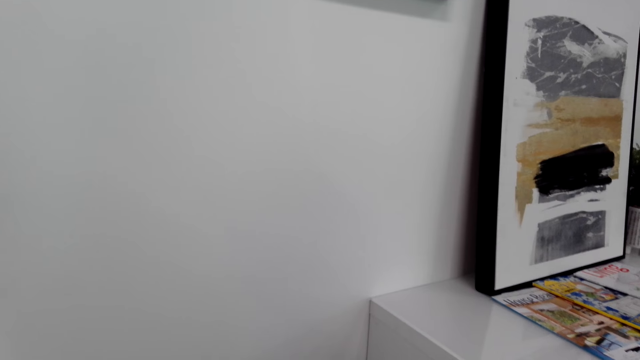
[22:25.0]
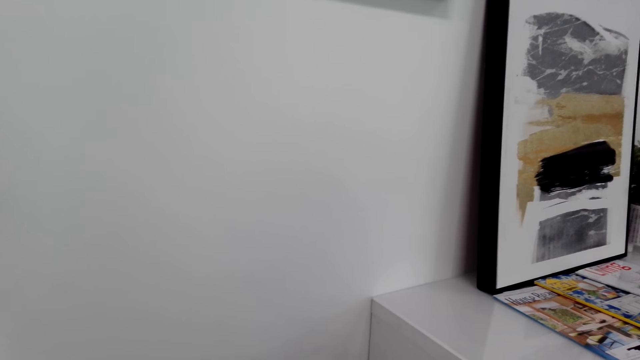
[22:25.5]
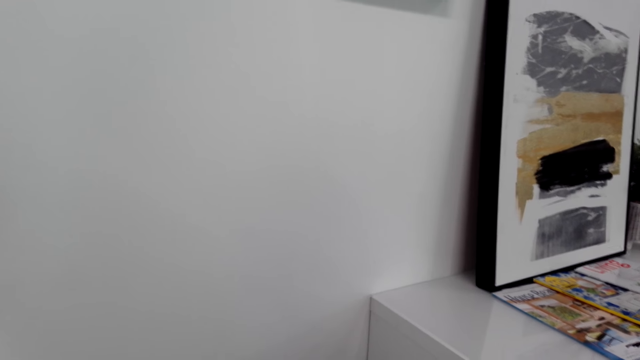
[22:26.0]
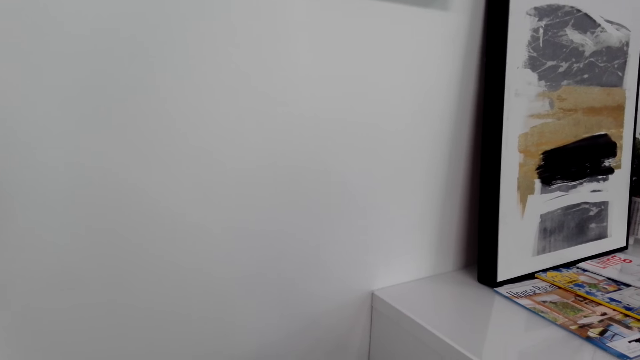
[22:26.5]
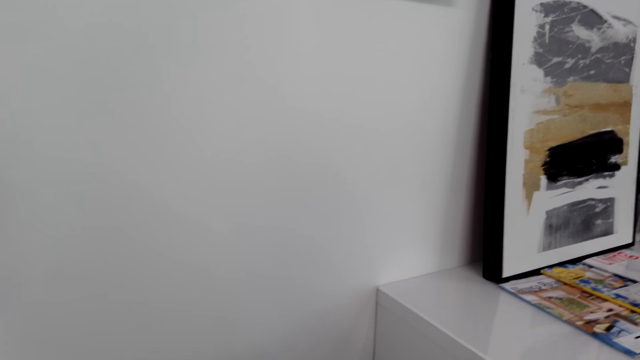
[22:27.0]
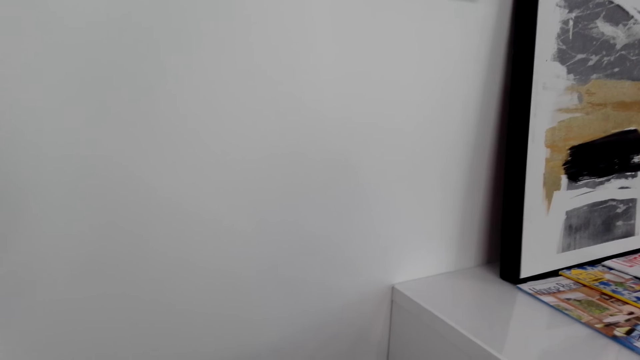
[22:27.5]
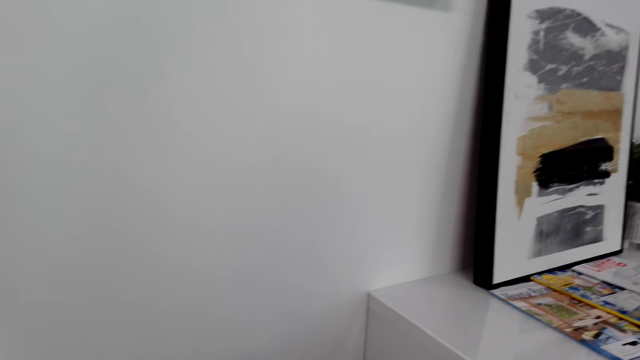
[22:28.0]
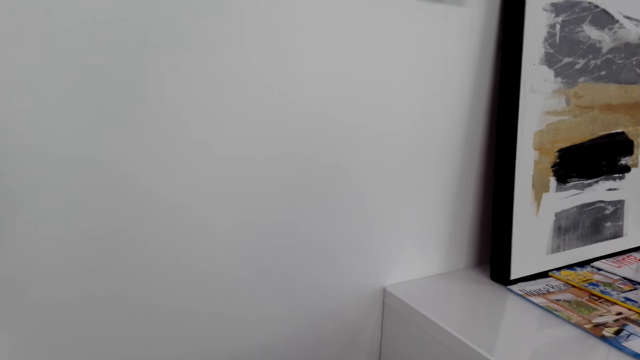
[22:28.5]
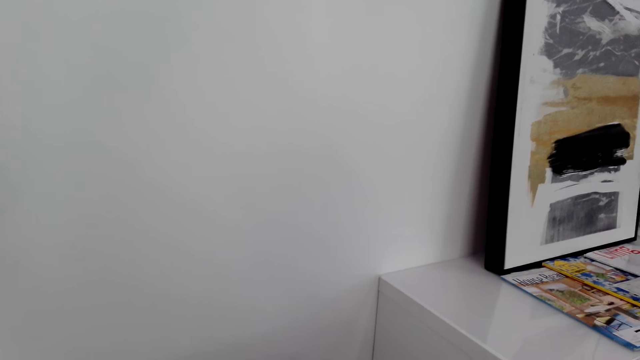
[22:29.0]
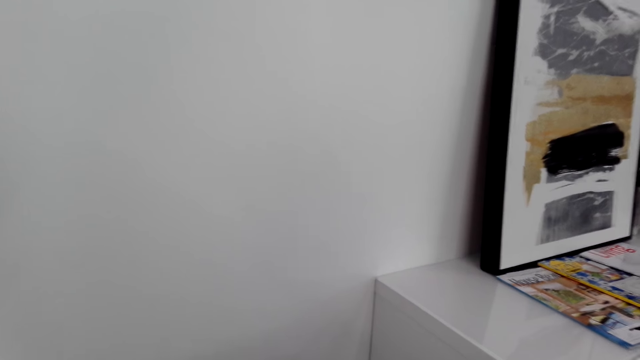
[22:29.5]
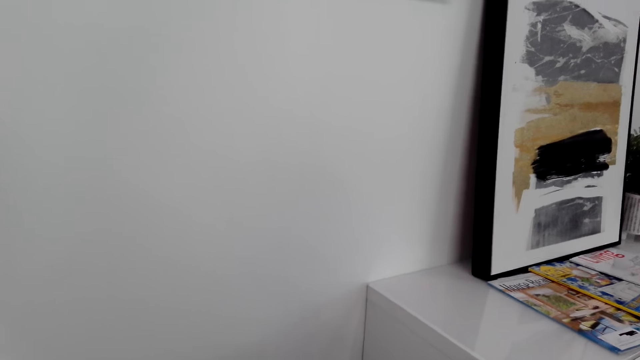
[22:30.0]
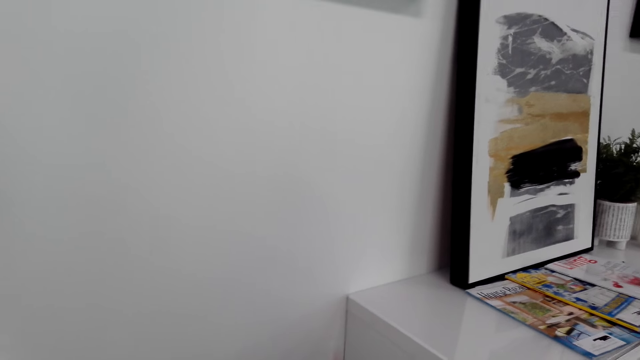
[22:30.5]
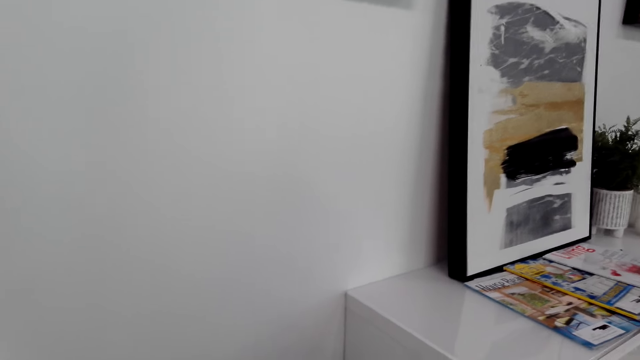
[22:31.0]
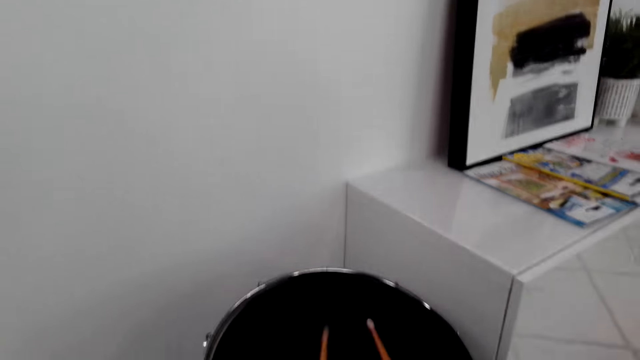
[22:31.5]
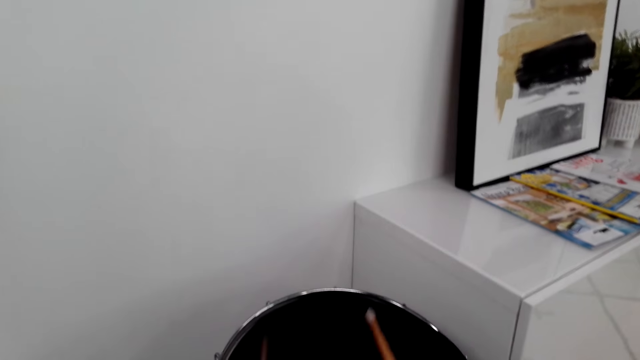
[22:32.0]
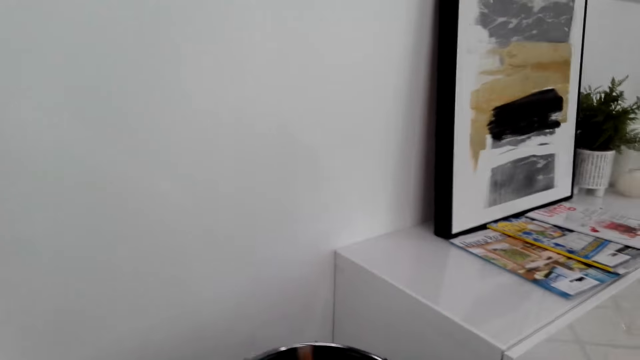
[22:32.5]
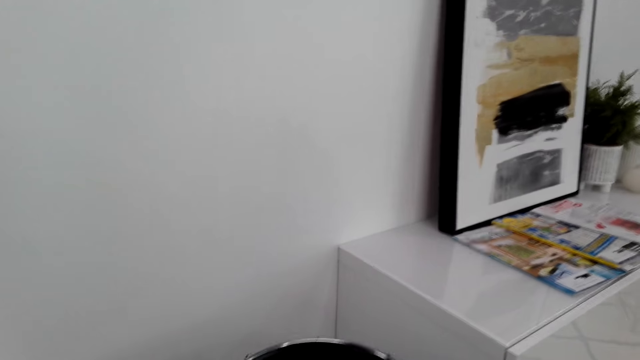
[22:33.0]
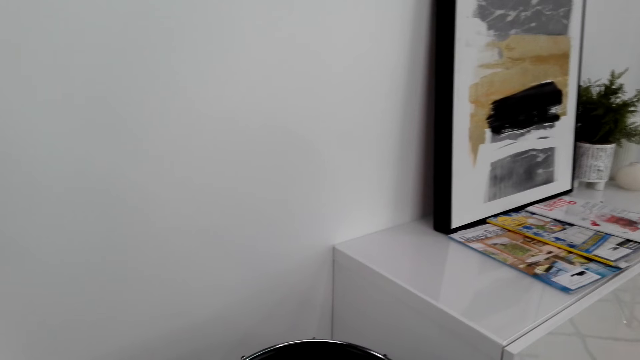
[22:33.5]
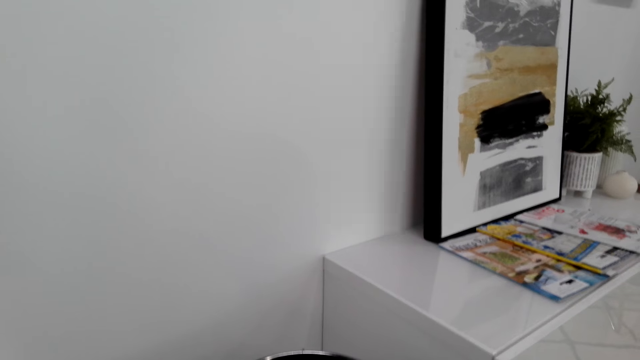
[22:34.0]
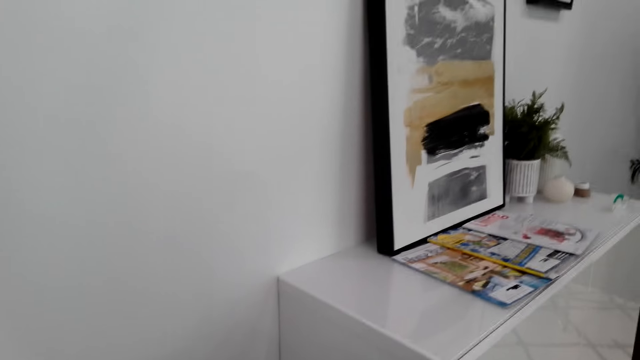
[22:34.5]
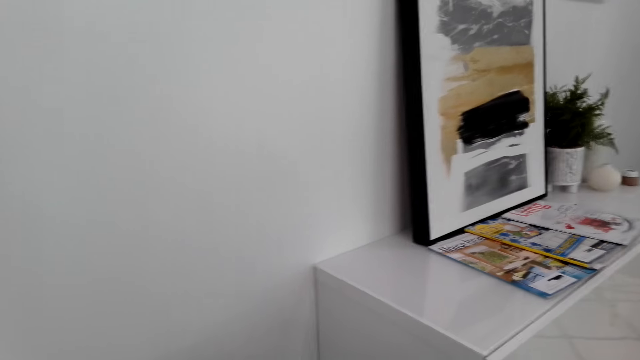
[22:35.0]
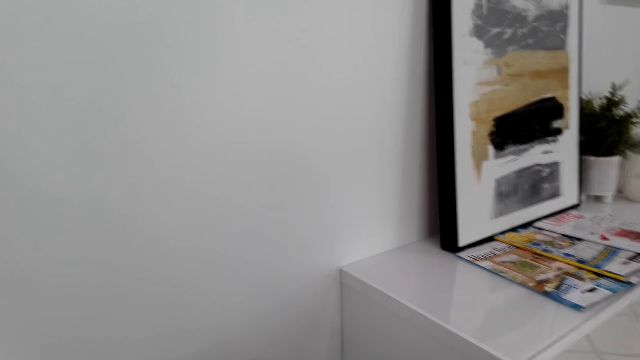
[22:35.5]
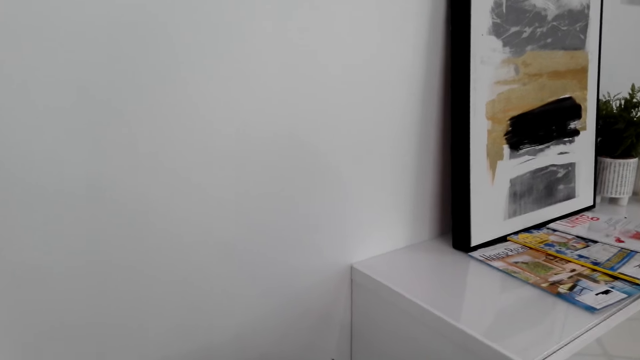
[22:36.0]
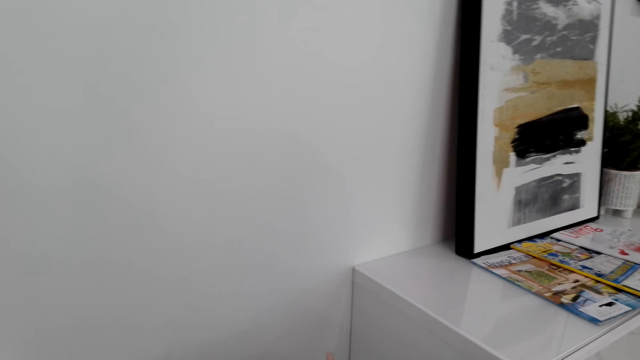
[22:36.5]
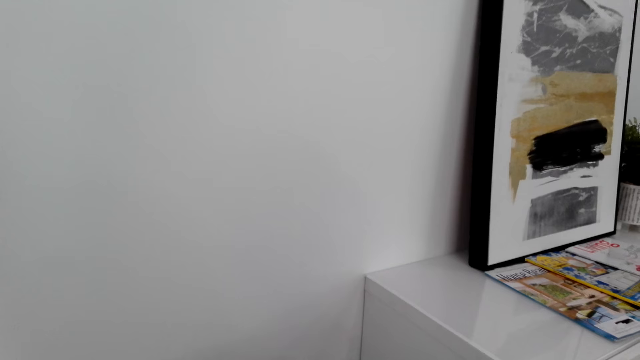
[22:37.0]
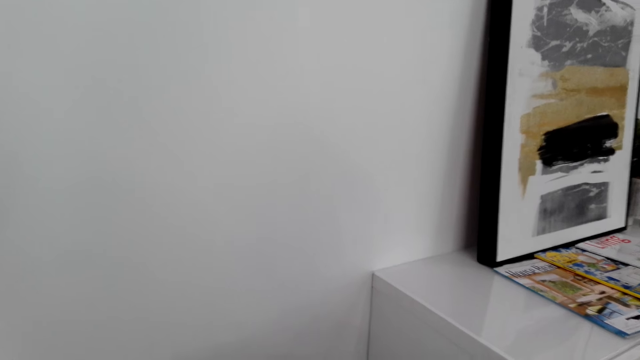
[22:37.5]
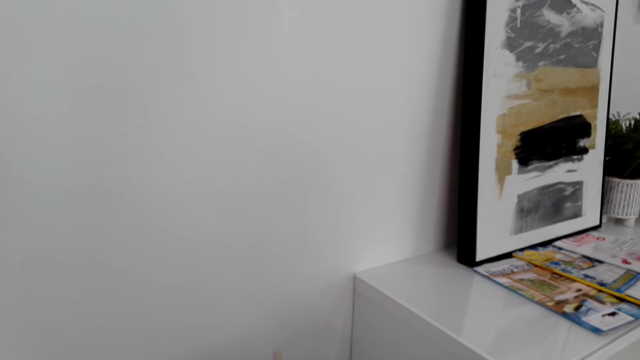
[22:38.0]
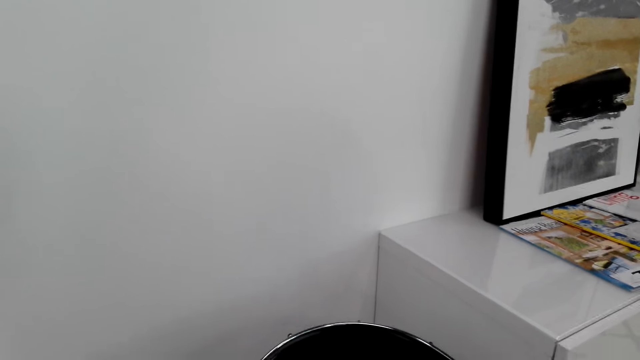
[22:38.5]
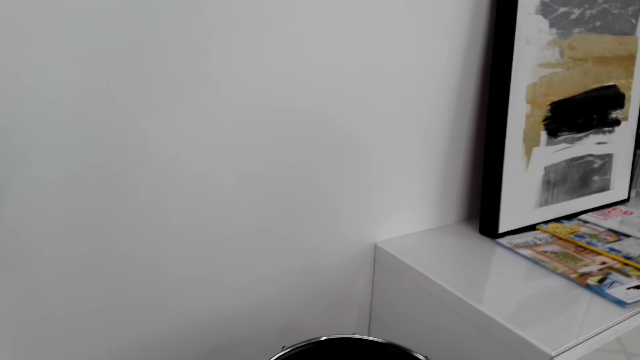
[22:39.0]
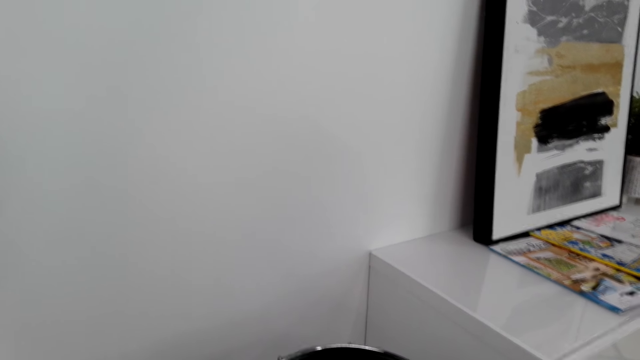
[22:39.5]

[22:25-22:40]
The camera wearer plays the drums.

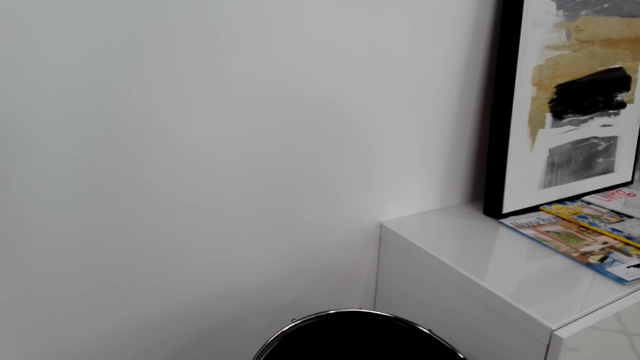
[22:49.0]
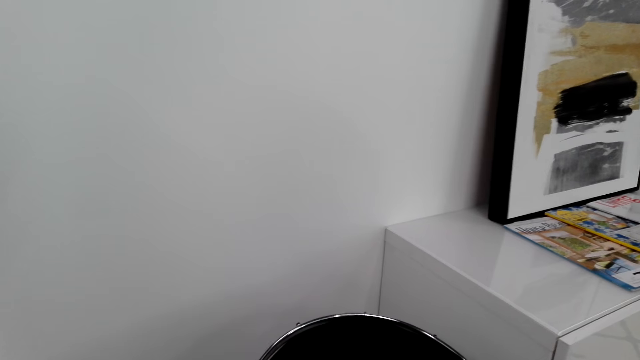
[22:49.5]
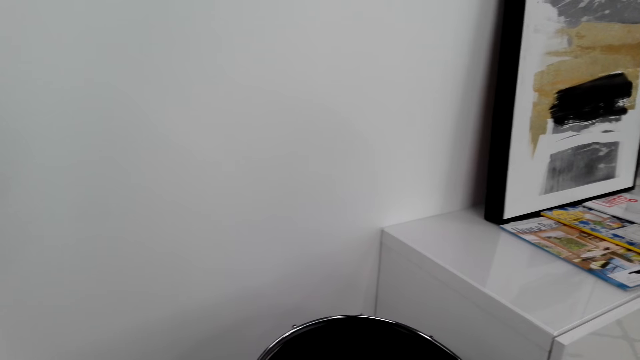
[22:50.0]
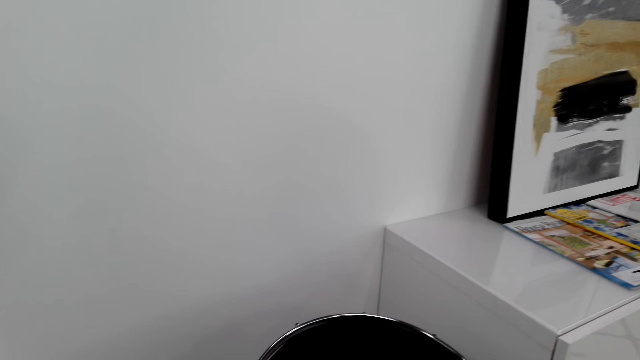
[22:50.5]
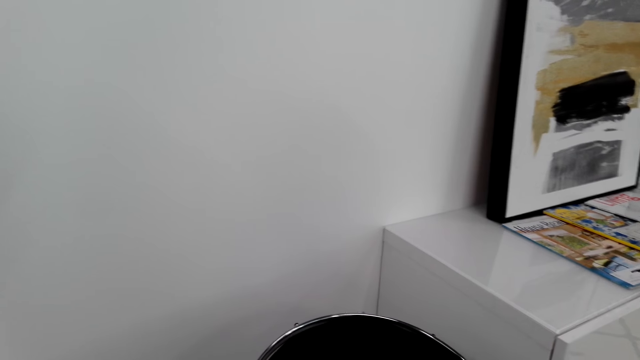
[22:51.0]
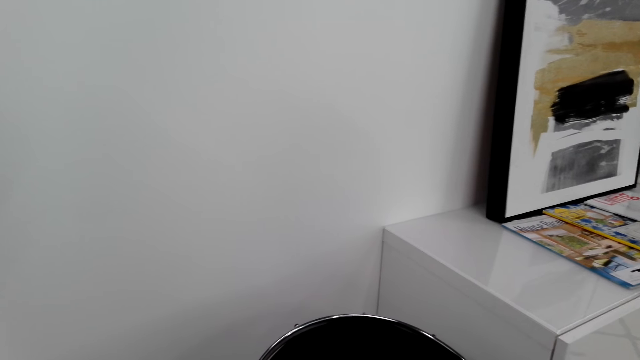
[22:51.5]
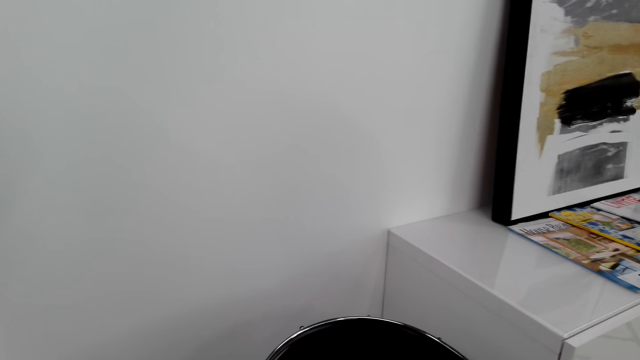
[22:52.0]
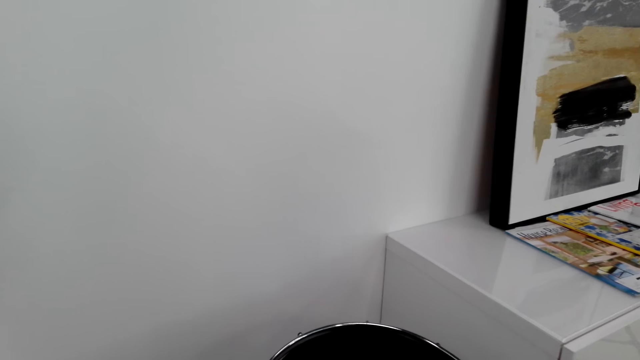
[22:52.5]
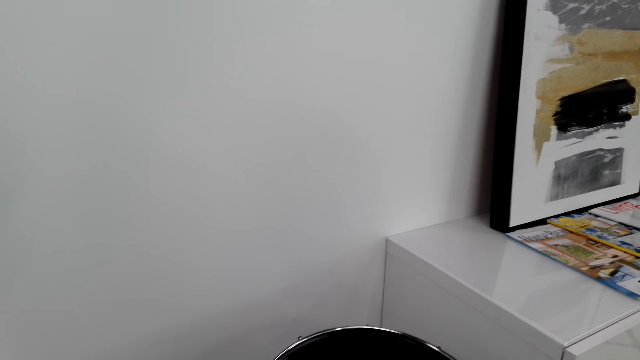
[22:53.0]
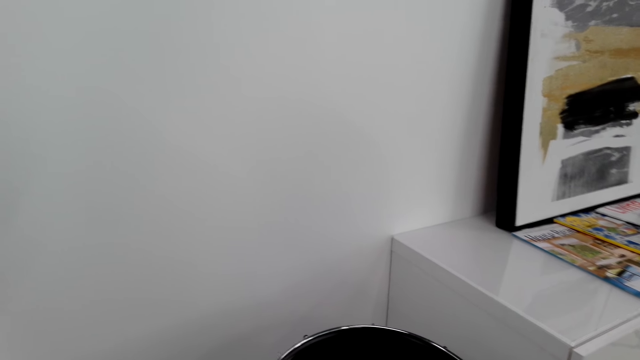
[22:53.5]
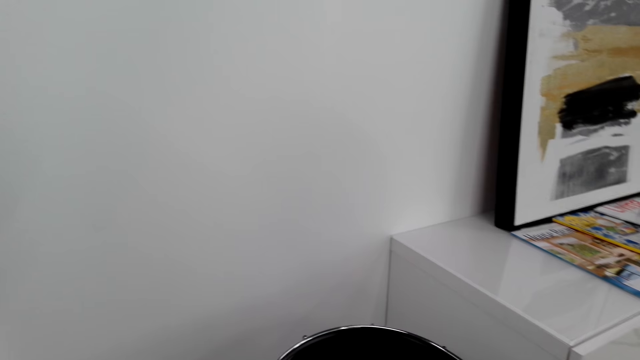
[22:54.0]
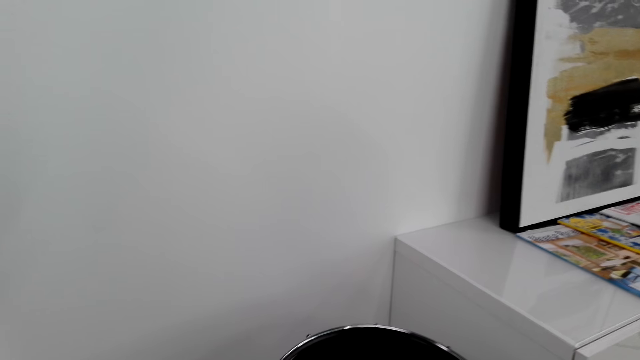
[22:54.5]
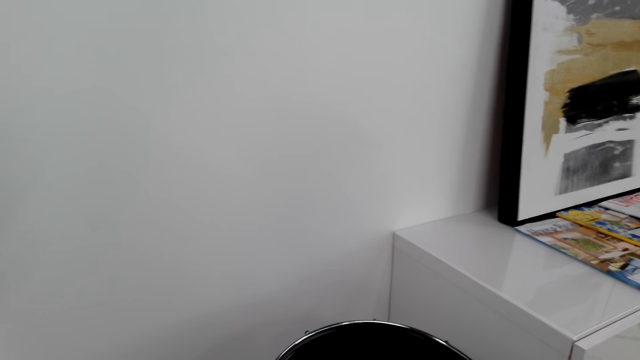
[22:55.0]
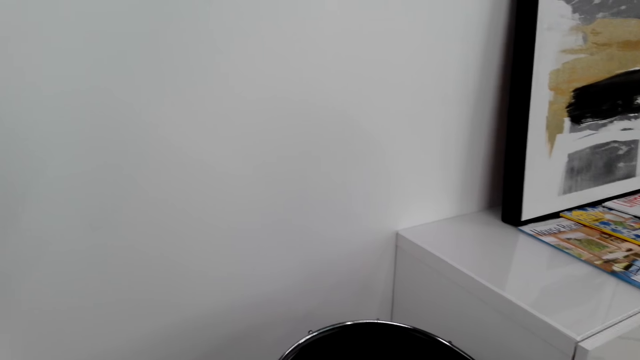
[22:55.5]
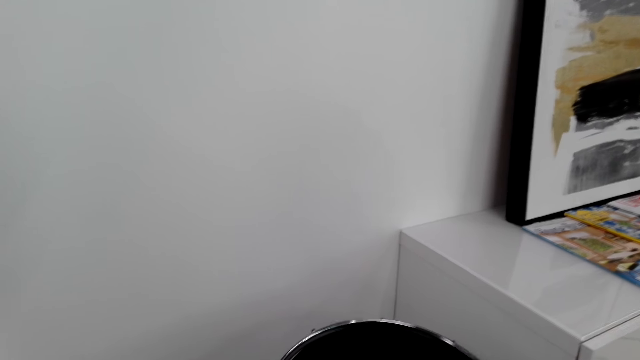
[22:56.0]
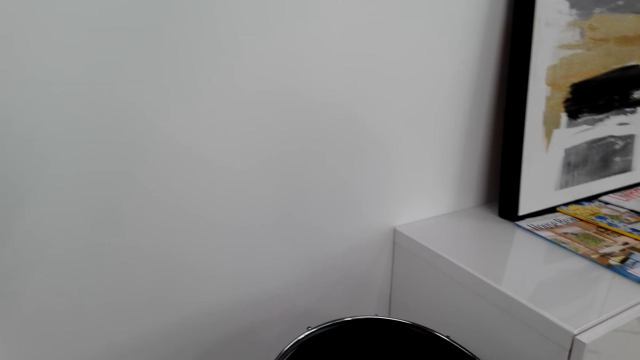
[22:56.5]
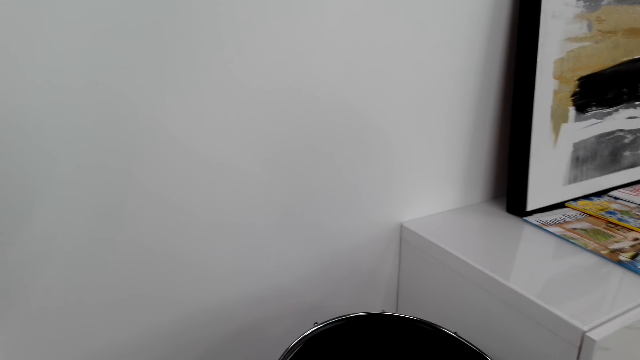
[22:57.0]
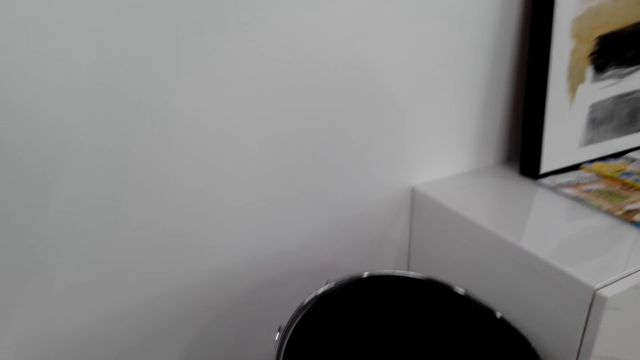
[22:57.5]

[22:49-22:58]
The camera wearer plays the drums.
